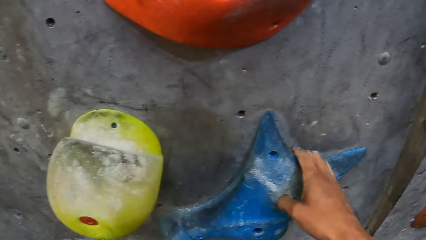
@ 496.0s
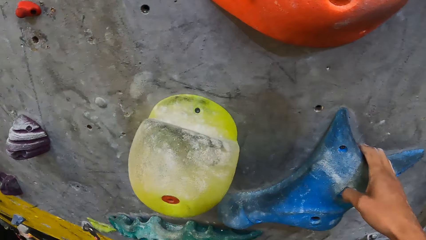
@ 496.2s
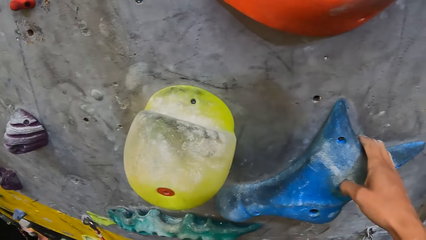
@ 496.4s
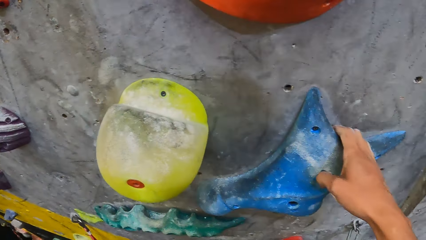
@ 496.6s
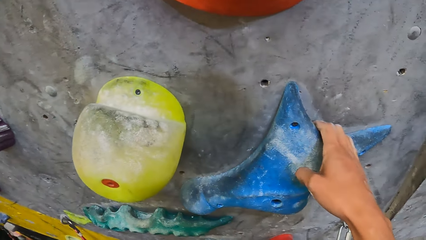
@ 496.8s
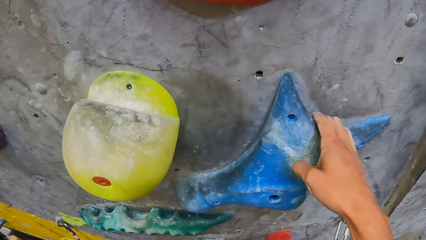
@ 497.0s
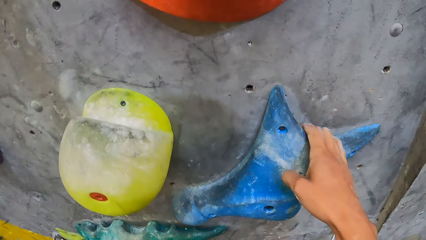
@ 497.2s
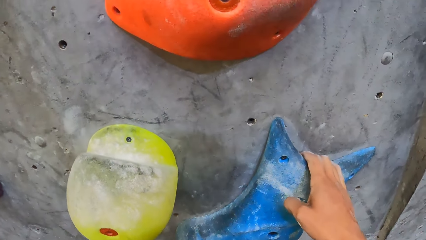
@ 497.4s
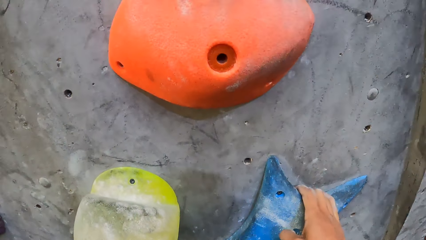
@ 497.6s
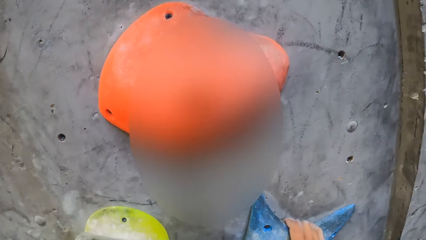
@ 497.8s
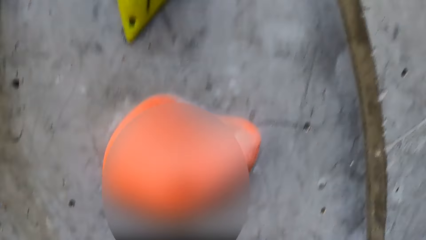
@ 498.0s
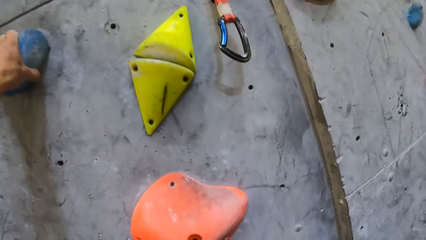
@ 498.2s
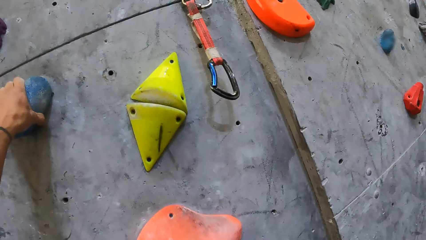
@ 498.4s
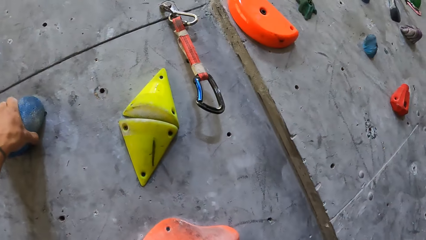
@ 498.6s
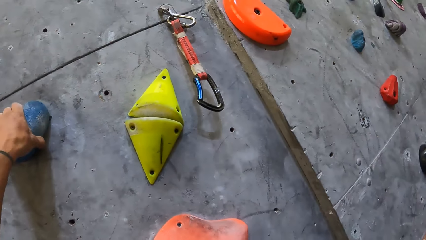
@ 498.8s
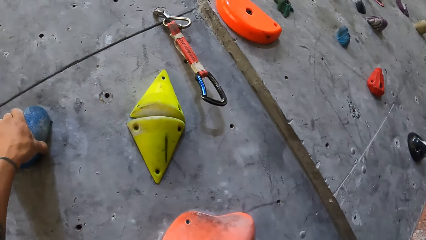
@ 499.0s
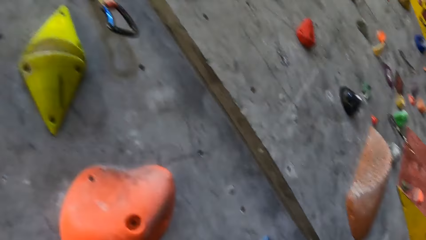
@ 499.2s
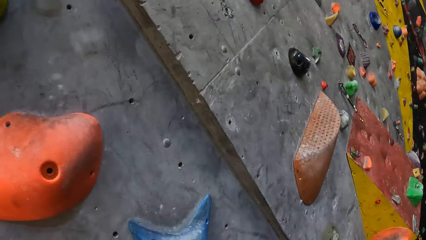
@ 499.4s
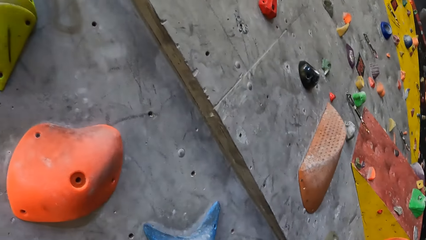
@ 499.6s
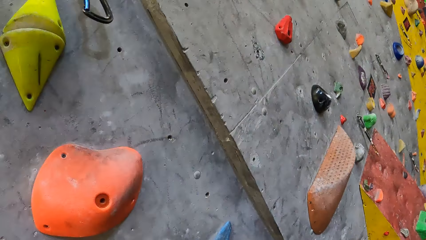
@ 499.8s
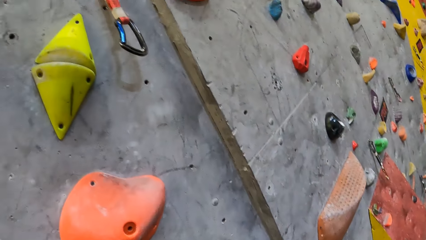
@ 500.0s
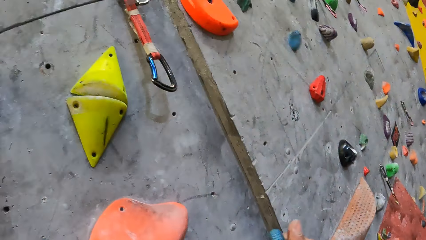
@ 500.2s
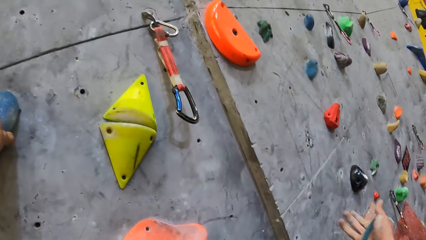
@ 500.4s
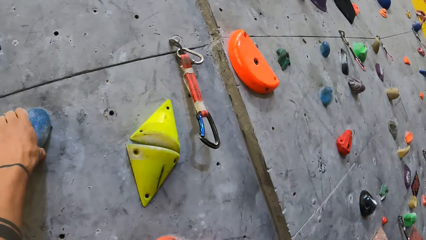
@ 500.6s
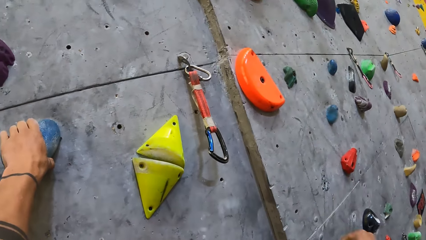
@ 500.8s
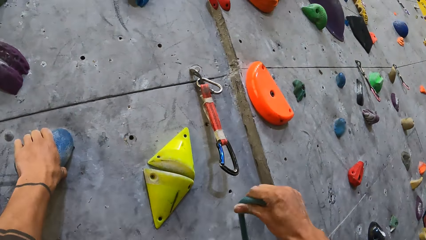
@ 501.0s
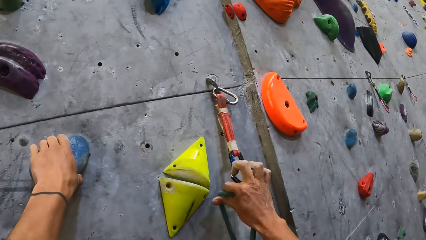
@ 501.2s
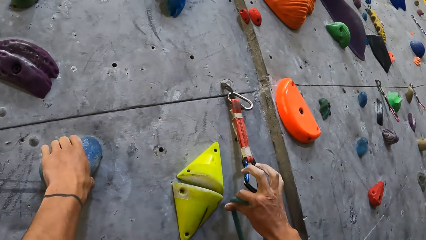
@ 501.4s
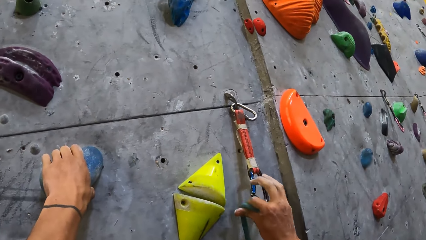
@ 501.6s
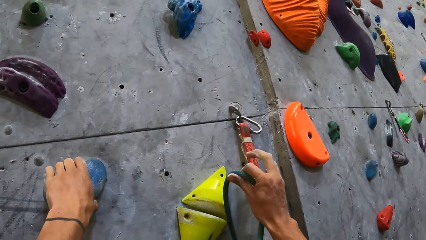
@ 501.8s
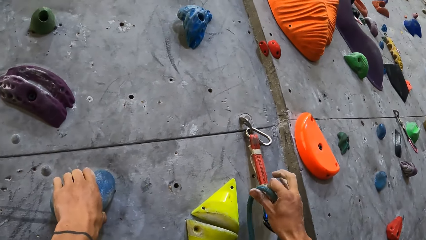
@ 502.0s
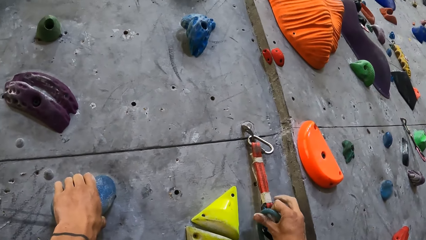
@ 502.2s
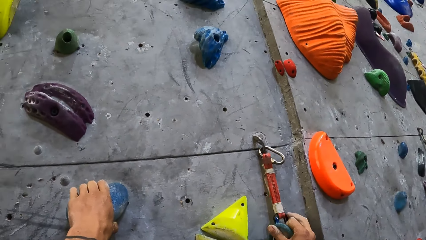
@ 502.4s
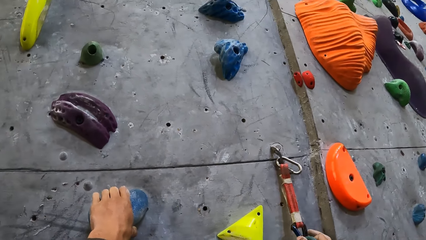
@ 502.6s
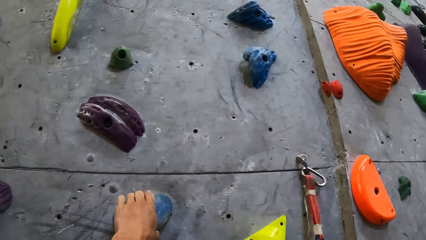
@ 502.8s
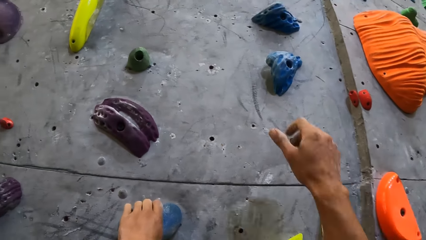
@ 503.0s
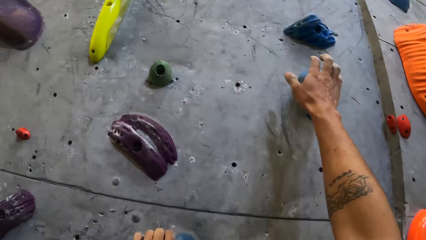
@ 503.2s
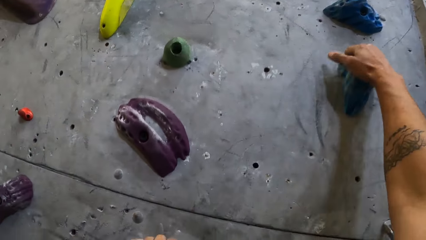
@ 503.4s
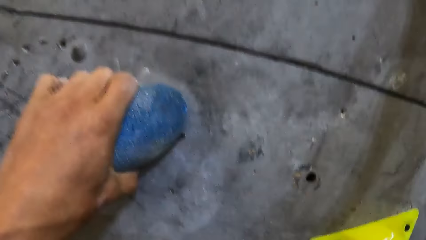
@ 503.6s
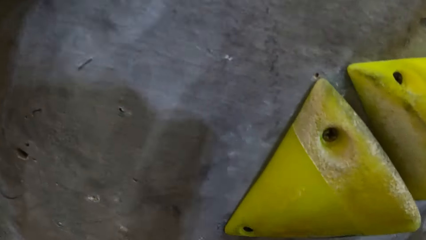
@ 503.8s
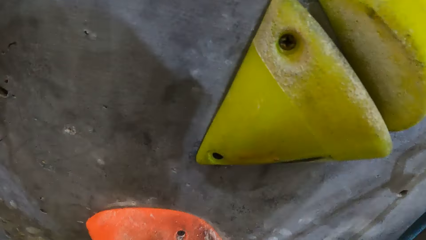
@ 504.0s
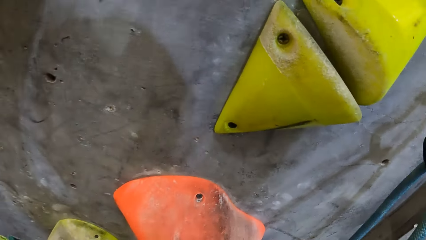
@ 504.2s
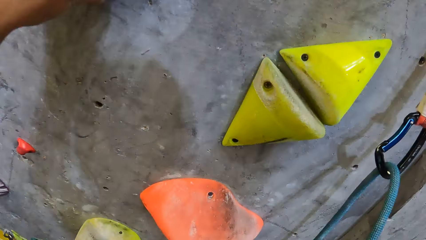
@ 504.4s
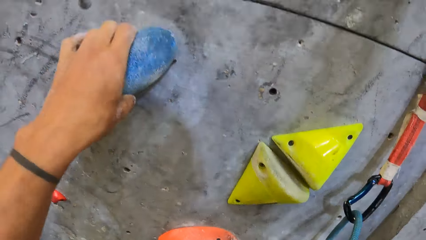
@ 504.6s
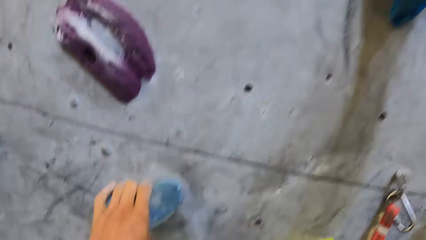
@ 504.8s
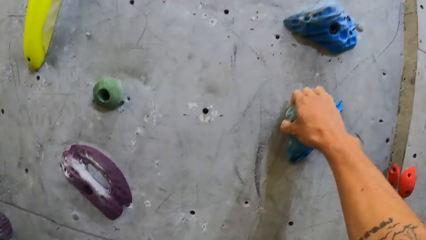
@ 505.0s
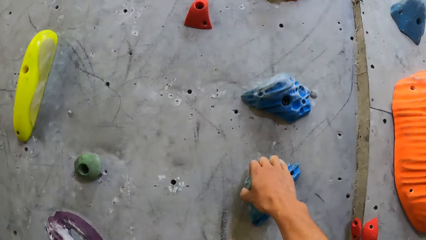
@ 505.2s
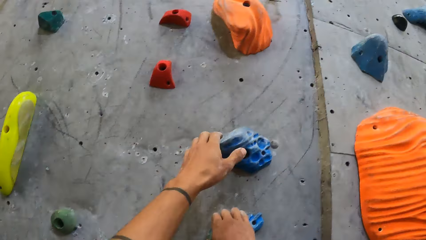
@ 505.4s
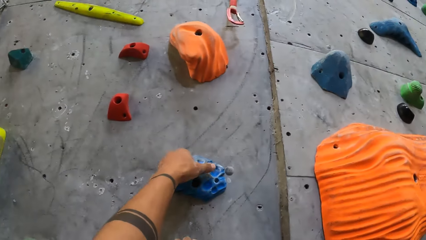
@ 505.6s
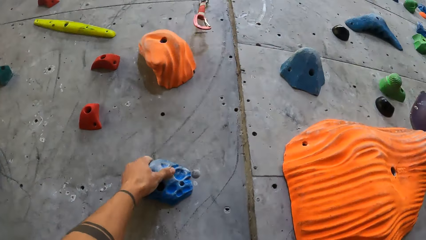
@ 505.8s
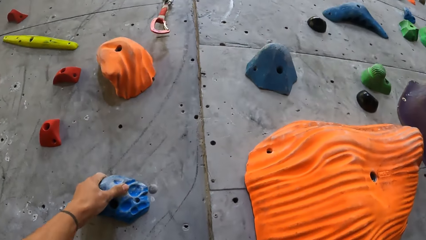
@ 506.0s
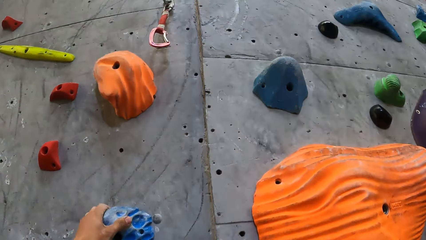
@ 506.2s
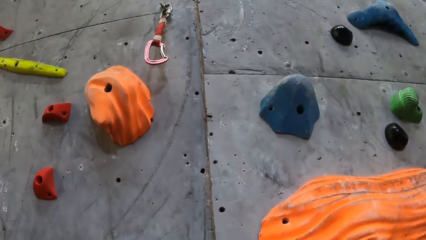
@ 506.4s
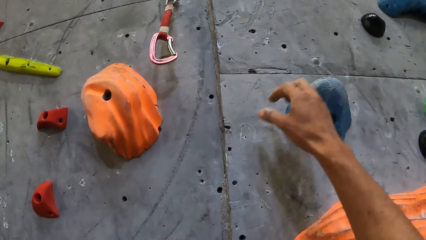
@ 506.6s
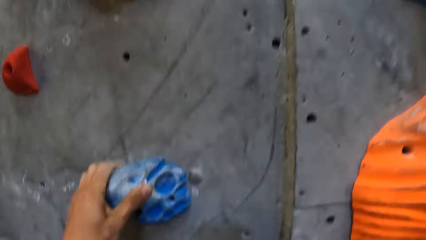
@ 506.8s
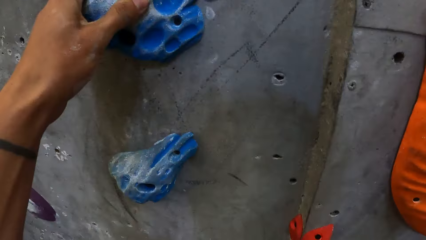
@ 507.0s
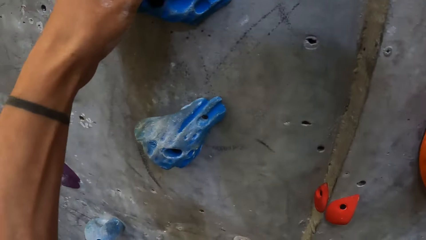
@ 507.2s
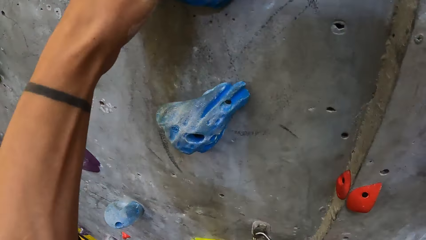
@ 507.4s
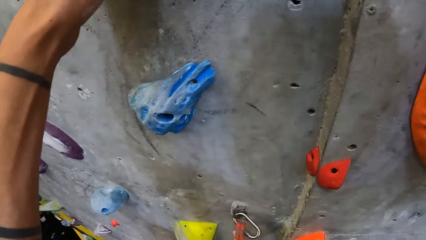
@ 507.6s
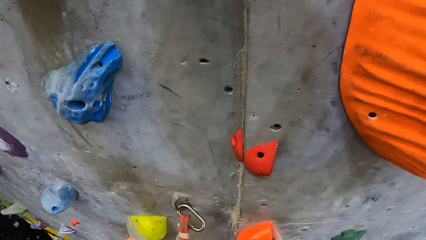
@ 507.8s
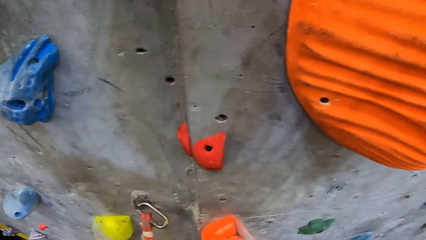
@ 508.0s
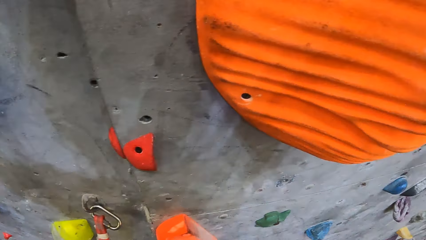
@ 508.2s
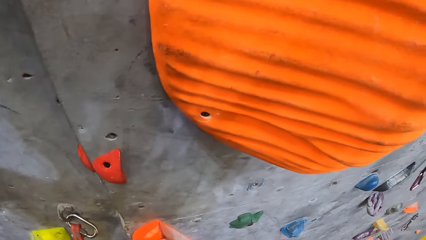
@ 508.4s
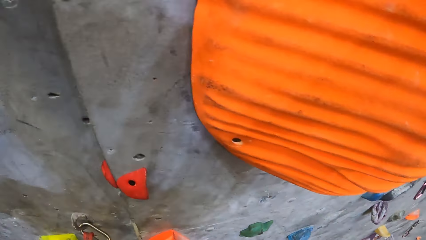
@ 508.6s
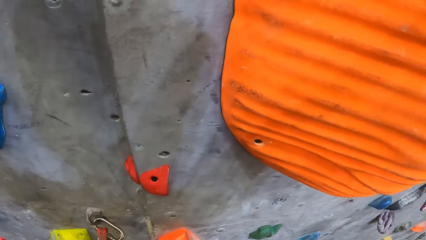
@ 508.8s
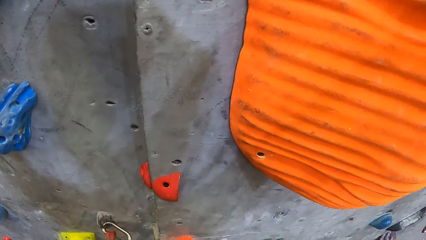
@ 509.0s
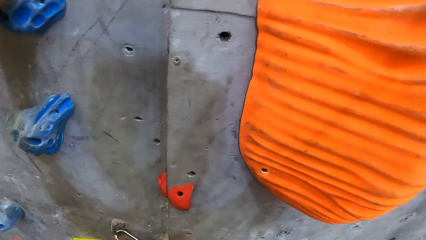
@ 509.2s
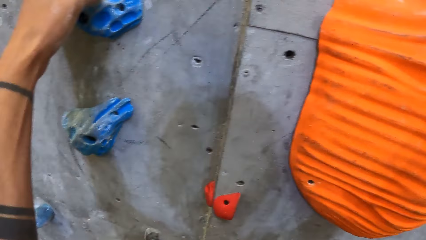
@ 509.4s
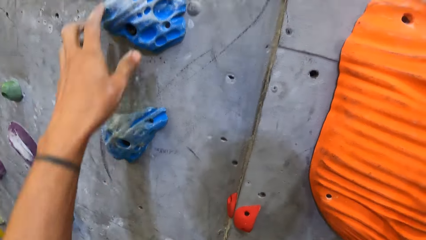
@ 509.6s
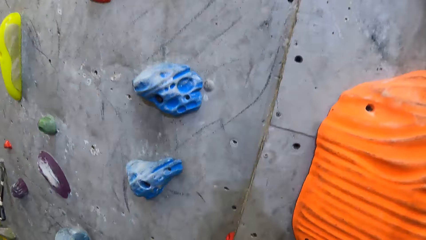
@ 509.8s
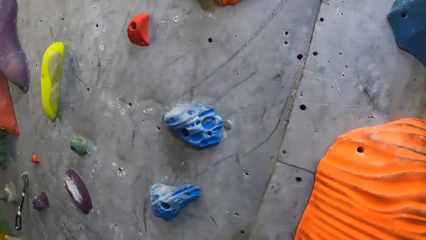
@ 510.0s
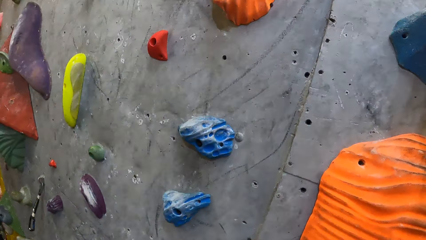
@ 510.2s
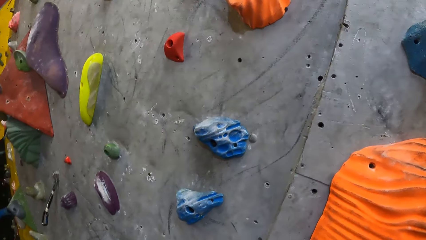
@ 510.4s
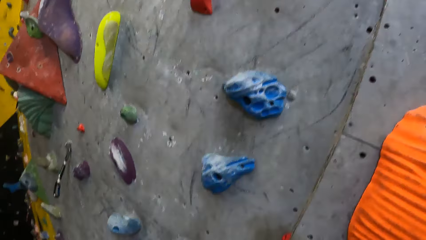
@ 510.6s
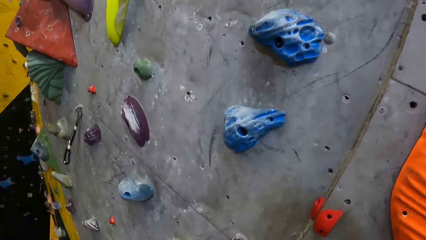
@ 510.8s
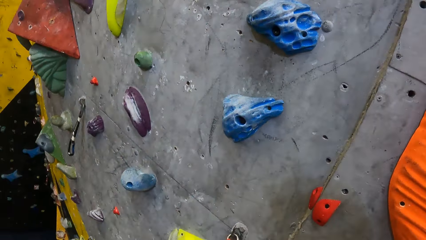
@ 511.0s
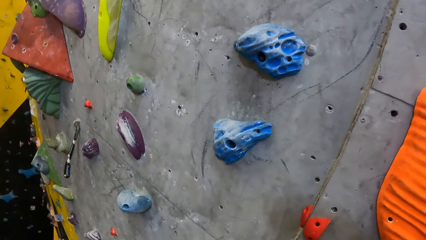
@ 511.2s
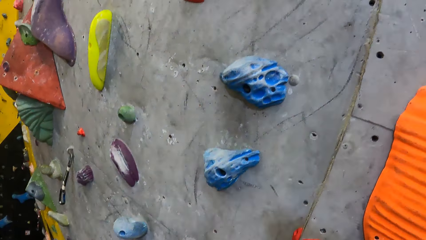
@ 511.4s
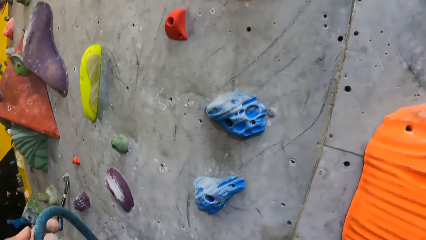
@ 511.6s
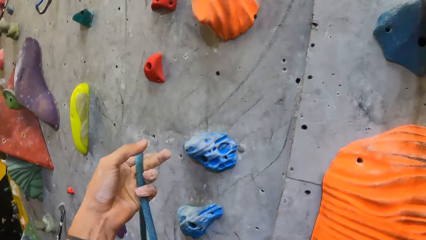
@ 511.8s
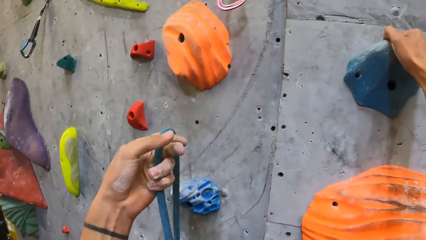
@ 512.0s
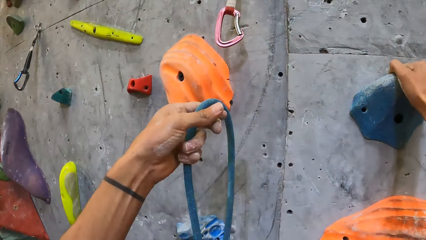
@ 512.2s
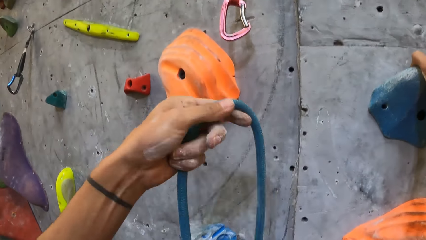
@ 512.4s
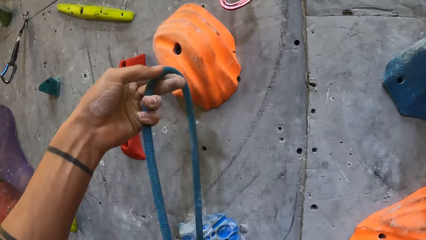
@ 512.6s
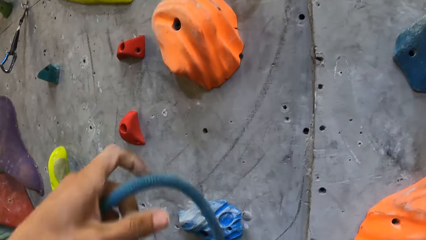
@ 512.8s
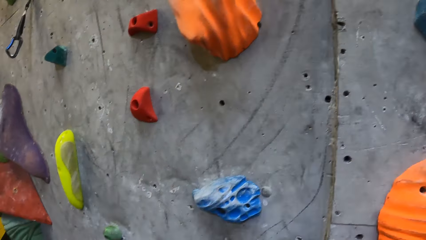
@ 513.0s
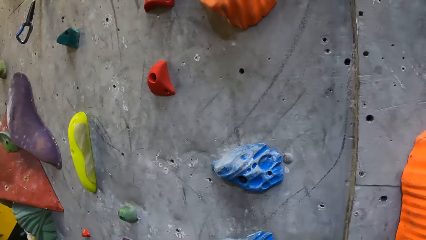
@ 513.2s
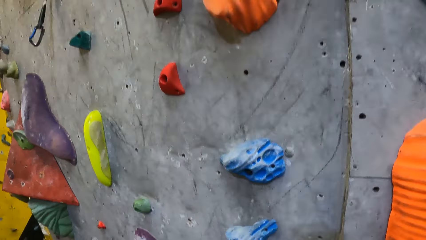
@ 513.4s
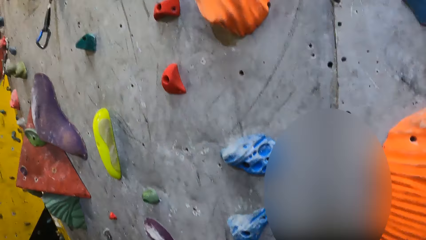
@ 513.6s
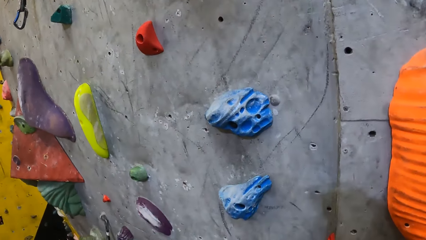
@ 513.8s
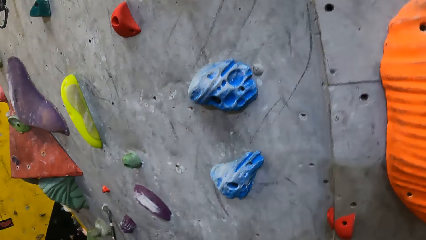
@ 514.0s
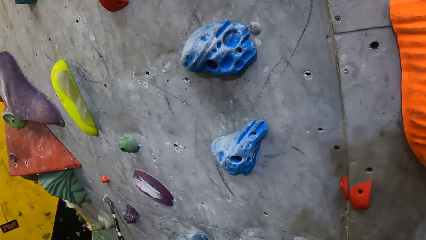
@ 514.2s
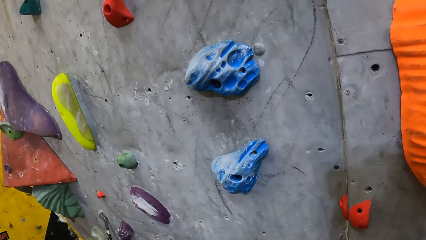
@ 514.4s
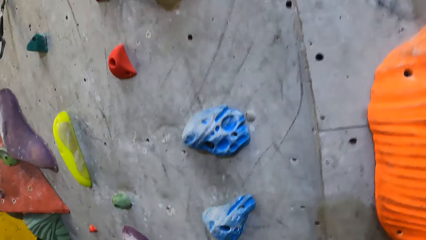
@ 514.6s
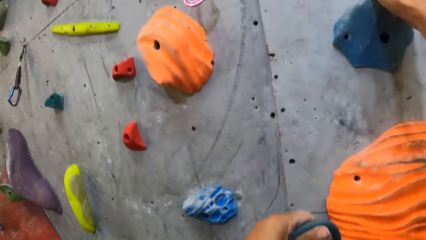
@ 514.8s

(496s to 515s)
The camera wearer hooks a safety rope or climbing rope on the wall. They climb the wall. They hold the climbing rope.
